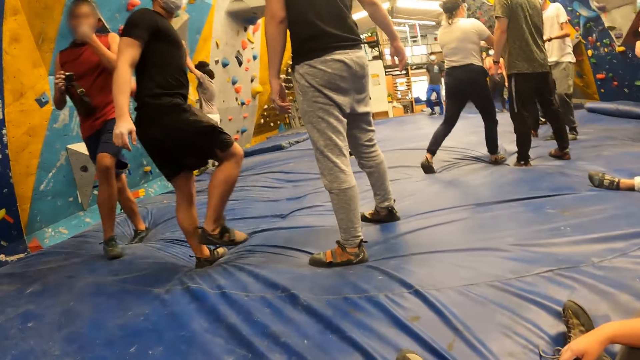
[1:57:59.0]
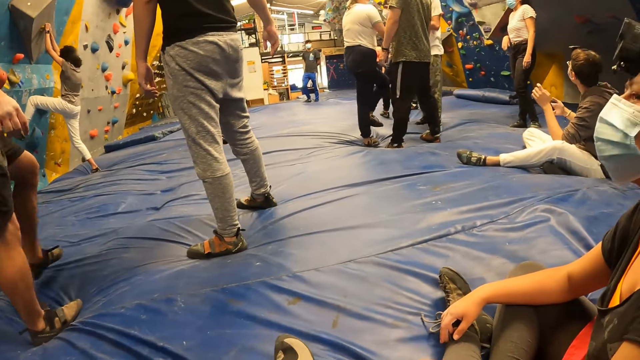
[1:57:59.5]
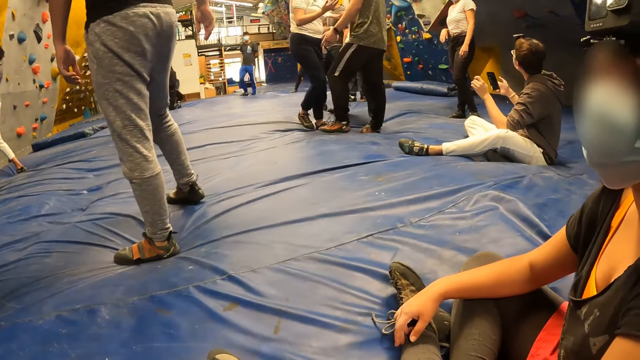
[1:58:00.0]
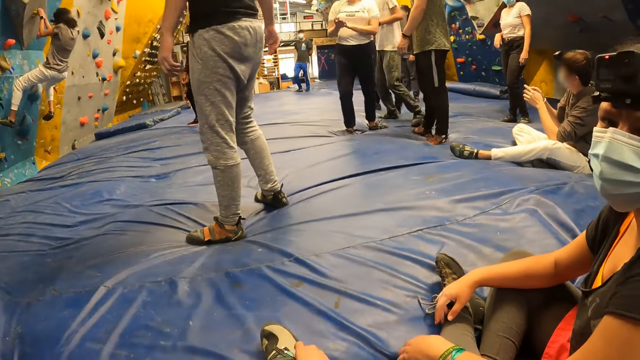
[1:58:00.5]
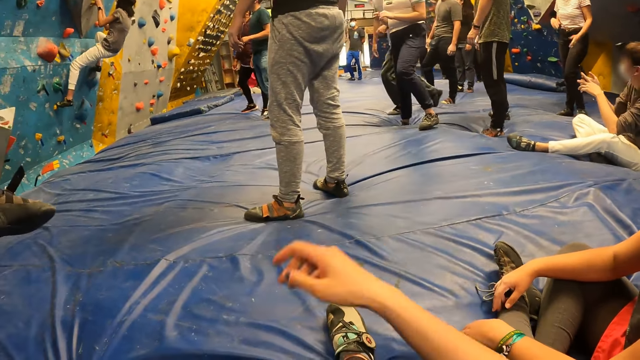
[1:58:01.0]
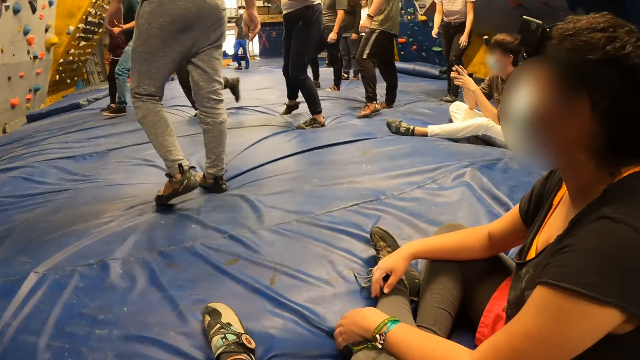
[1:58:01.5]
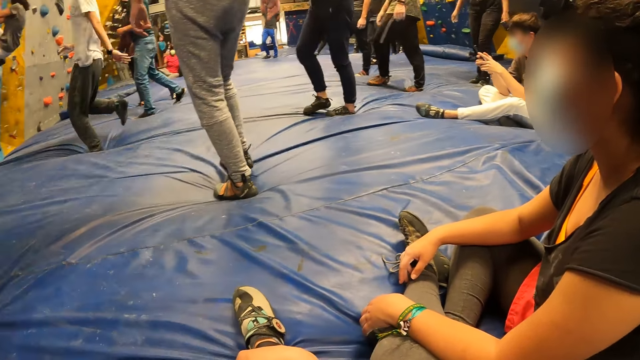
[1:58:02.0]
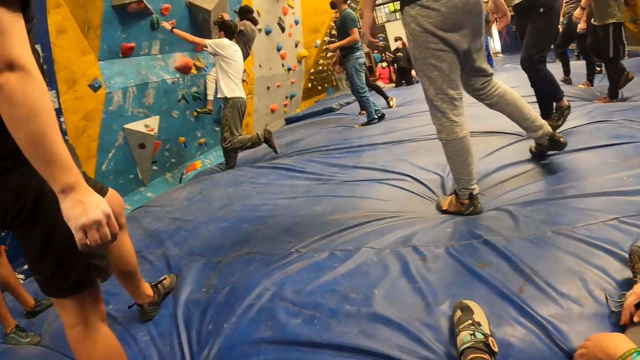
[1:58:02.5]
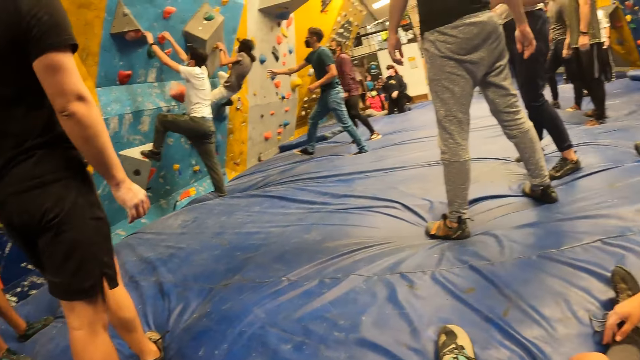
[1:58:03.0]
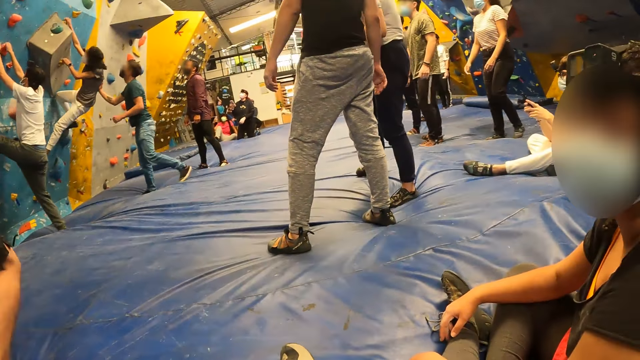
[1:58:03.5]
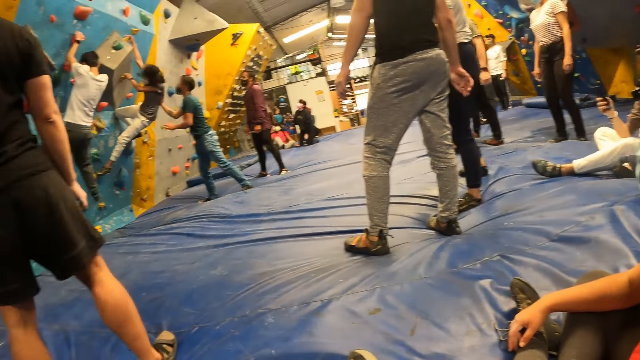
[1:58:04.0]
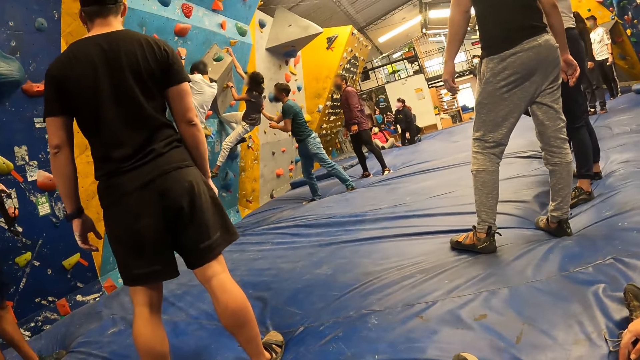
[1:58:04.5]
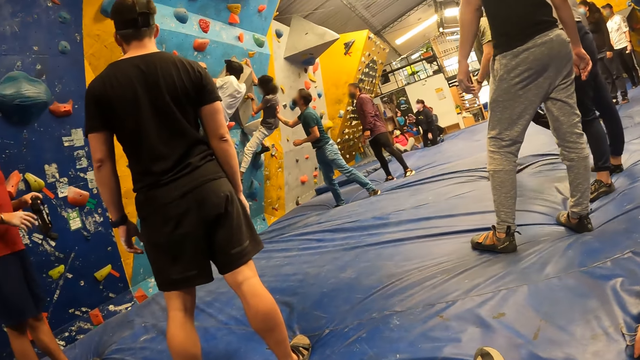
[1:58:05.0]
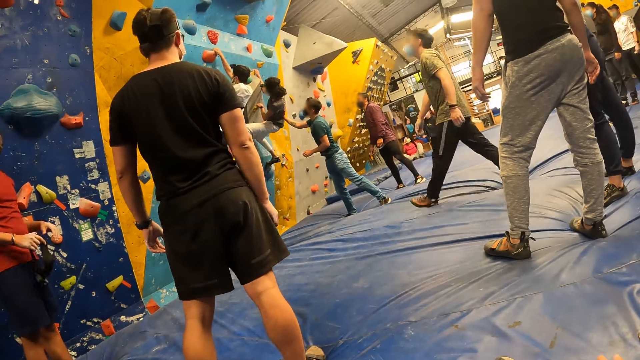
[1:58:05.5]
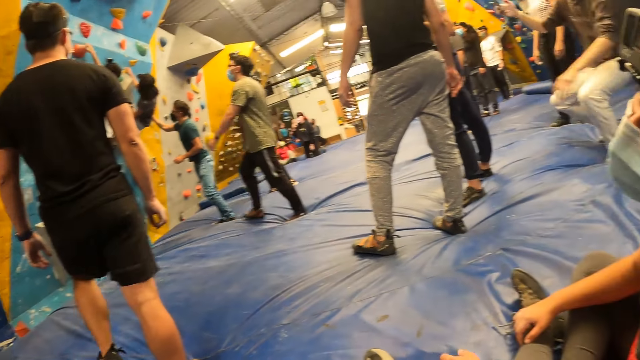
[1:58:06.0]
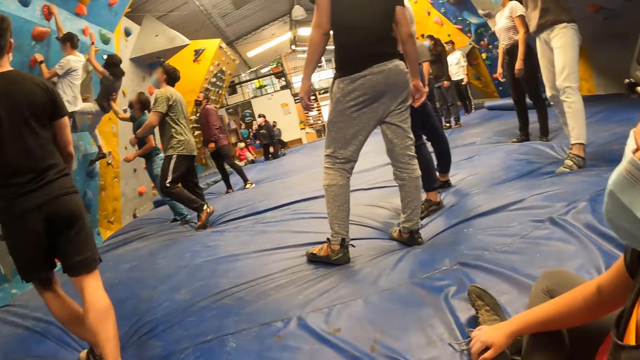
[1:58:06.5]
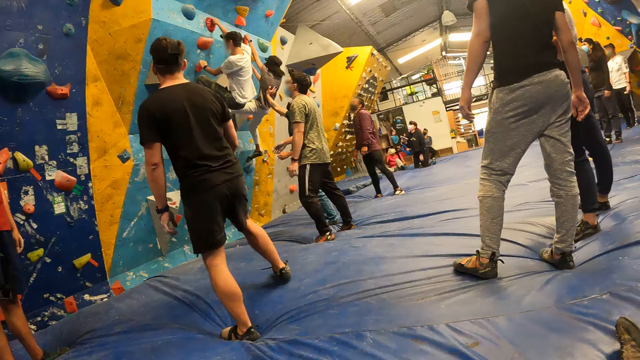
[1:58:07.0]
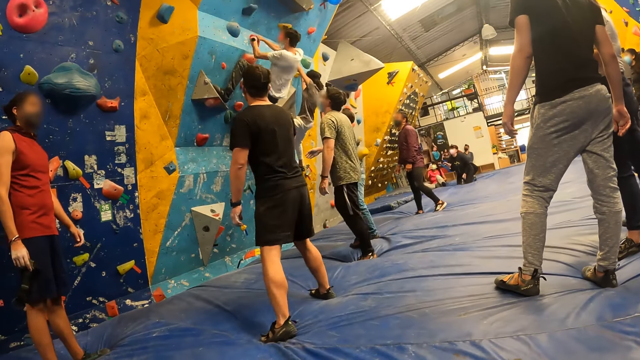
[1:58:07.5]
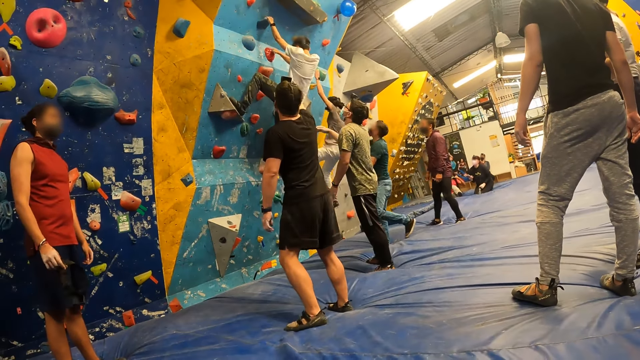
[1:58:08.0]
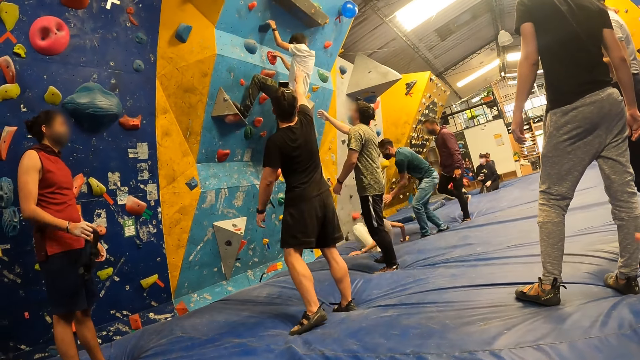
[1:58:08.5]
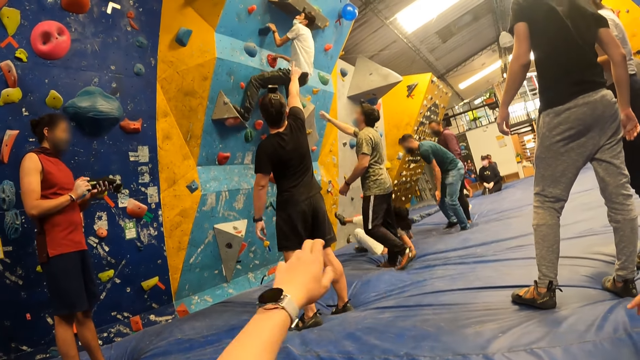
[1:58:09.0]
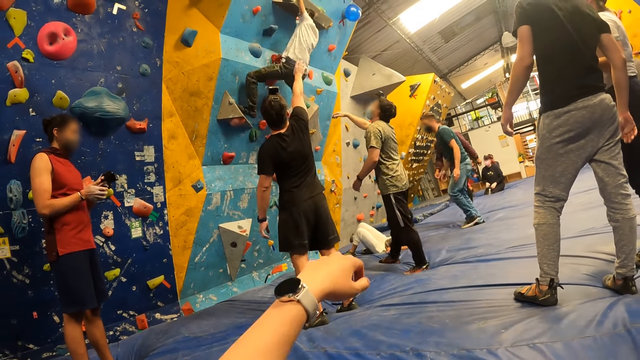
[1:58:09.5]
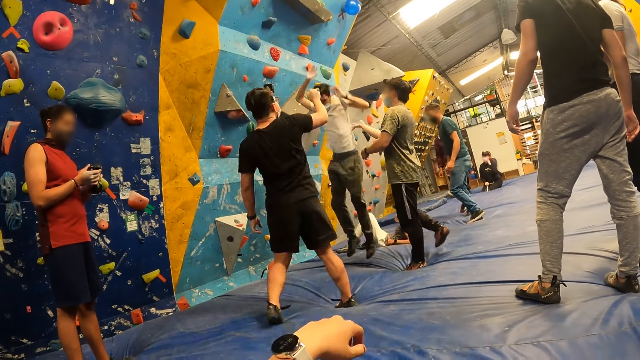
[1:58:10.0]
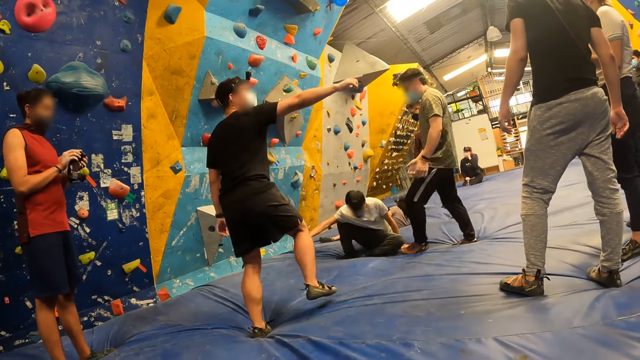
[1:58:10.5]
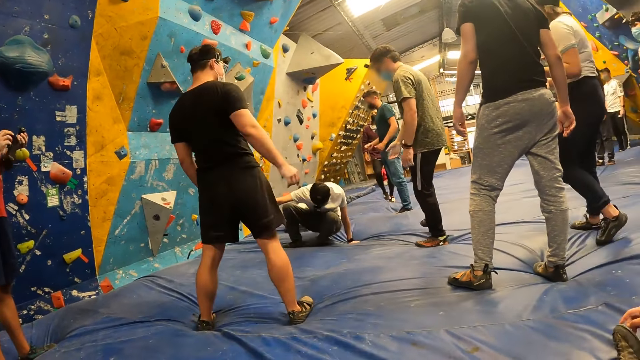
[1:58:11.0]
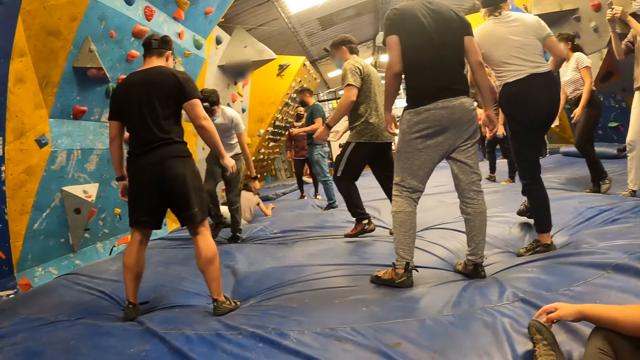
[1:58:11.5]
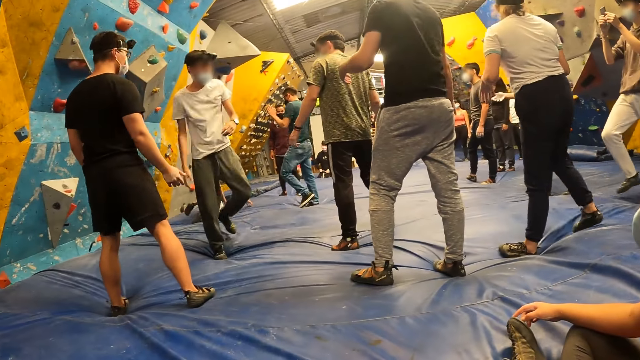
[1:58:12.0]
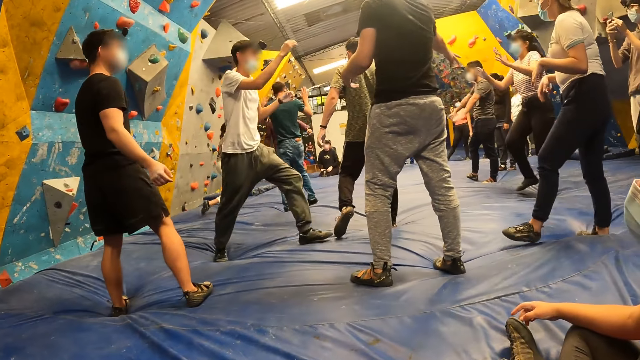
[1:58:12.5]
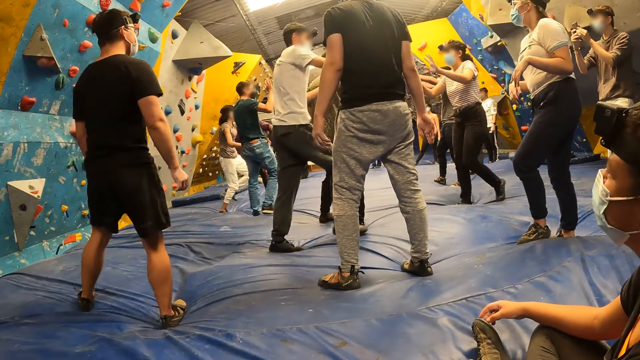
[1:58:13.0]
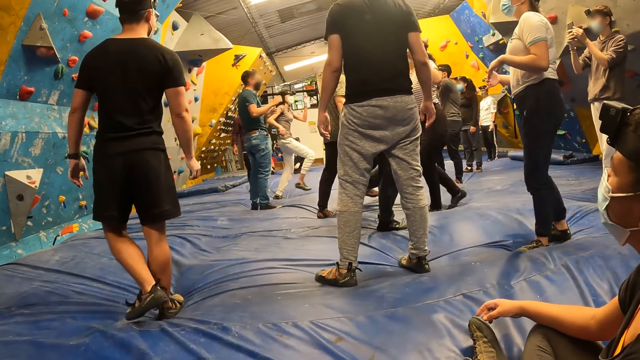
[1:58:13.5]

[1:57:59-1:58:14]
The woman climbs the stone wall. The camera wearer raises her hand. A man climbs the stone wall. Another man interacts with the woman and supports the woman with his right hand. The camera wearer turns her head to see the exercise. The woman jumps down from the stone wall onto the padded floor. A third man interacts with the first man. A fourth man interacts with the first man. The camera wearer lifts her left hand up. The first man jumps down from the stone wall onto the padded floor. The camera wearer turns her head to see the exercise.

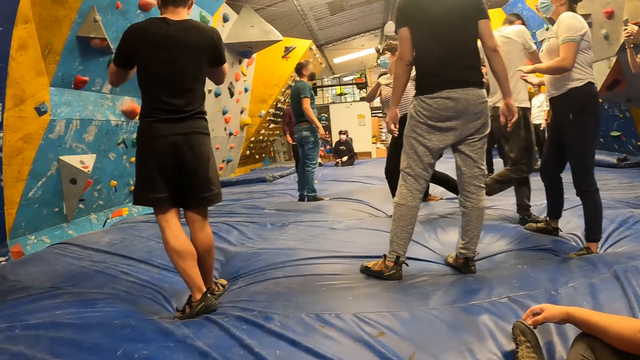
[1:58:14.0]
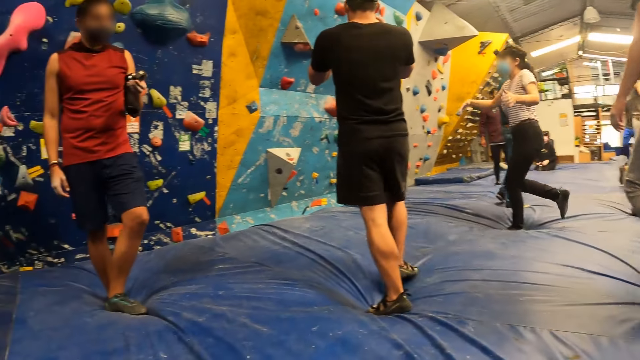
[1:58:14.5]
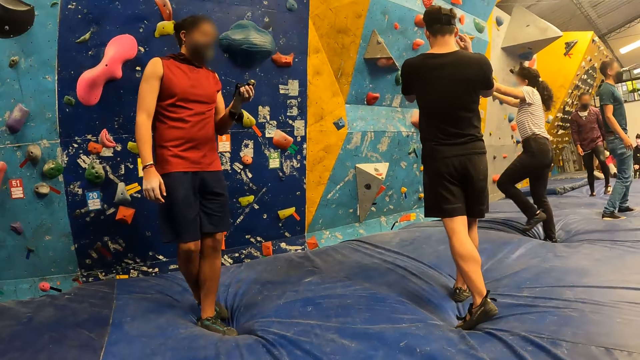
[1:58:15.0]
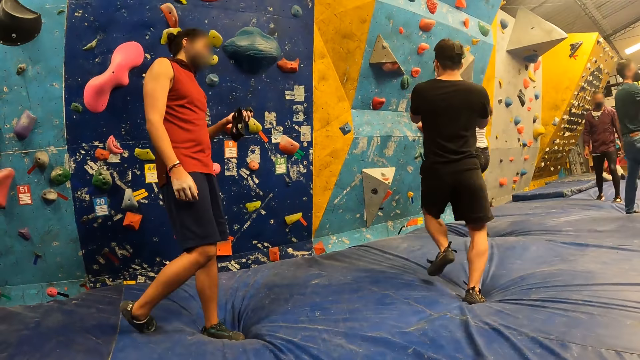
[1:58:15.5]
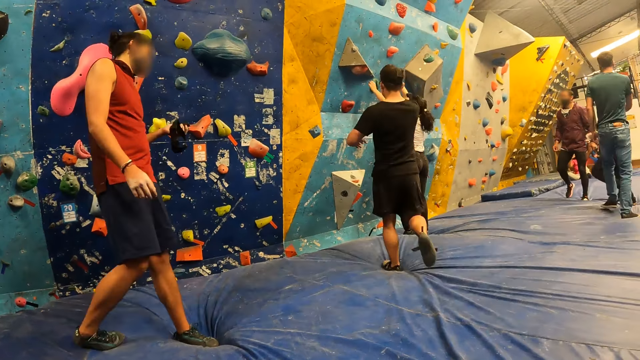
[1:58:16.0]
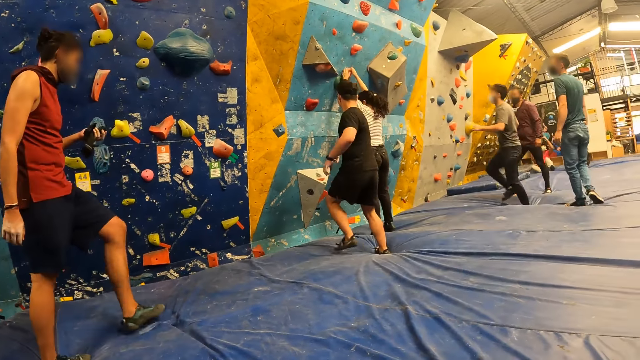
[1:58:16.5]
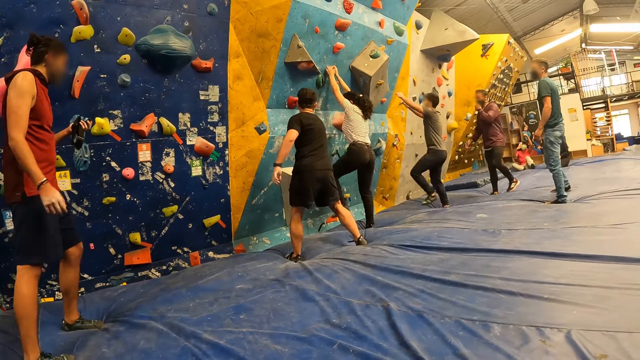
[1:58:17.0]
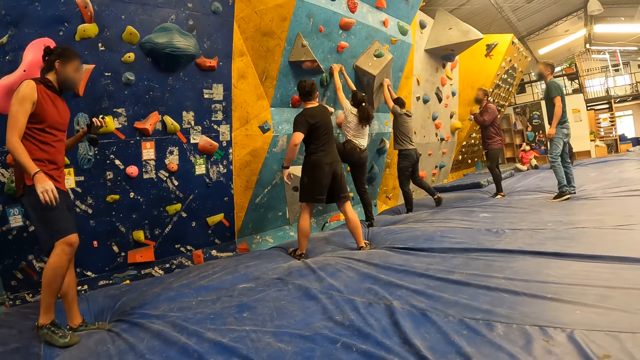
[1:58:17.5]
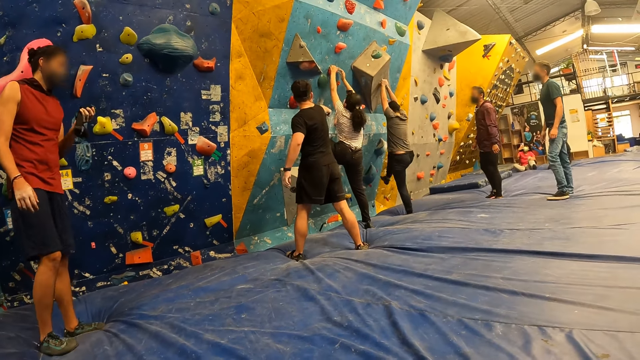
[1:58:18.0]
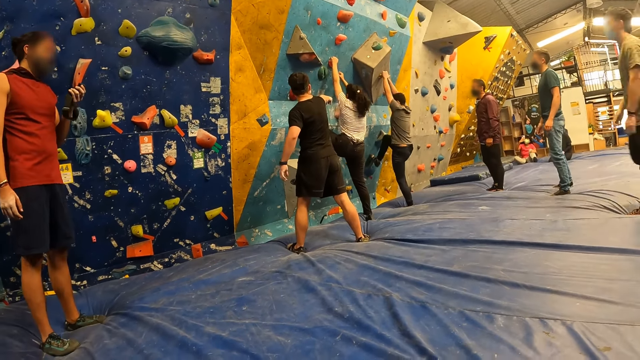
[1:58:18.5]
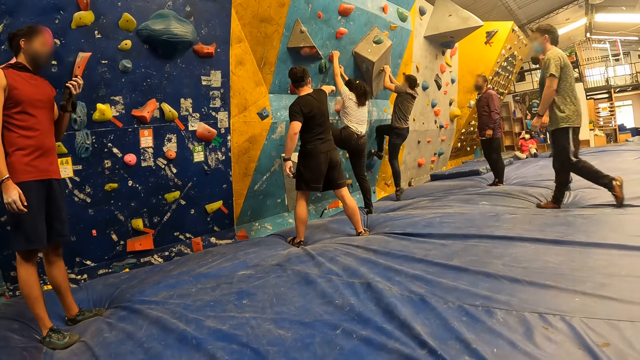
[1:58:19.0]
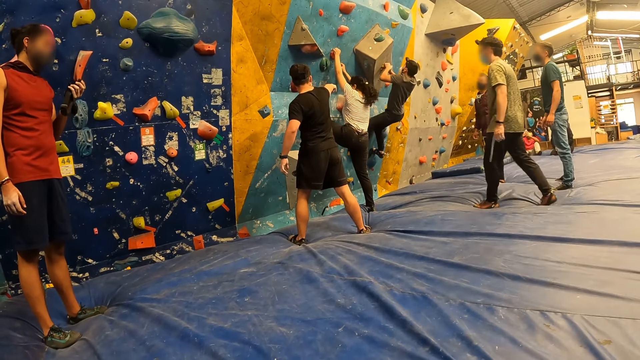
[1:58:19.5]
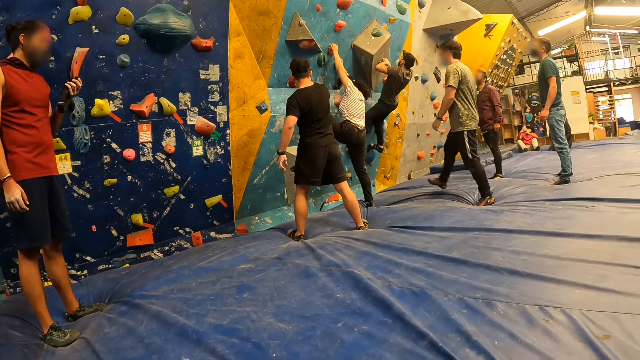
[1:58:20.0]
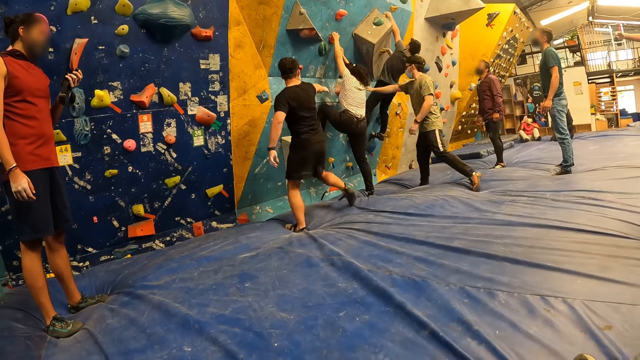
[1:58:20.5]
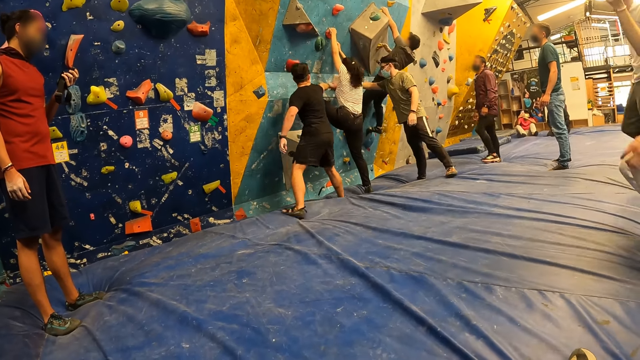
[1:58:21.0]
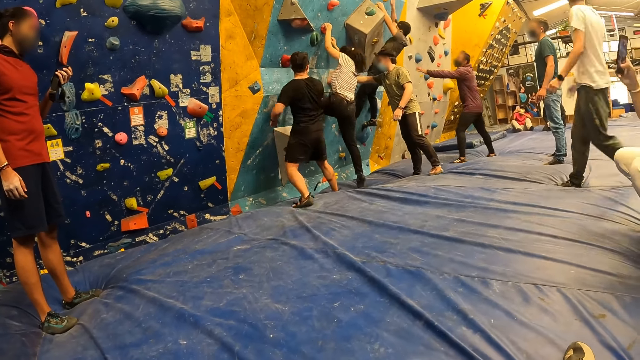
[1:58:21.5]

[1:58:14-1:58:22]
The camera wearer turns her head to see the exercise. A woman climbs the stone wall. A man climbs the stone wall. Another man interacts with the woman. A third man interacts with the woman.
